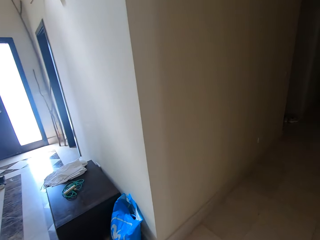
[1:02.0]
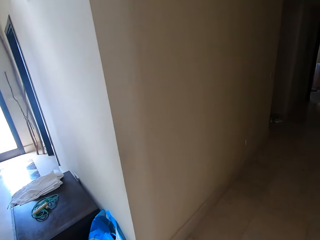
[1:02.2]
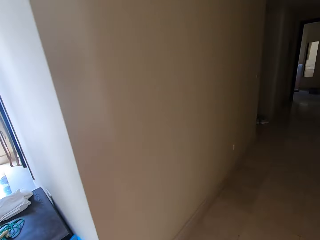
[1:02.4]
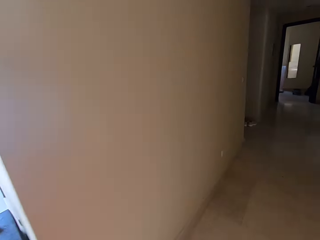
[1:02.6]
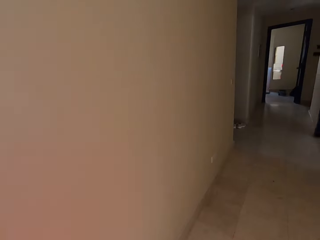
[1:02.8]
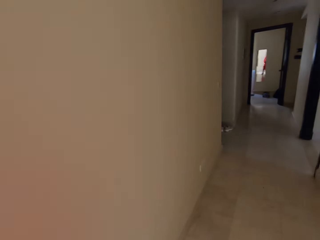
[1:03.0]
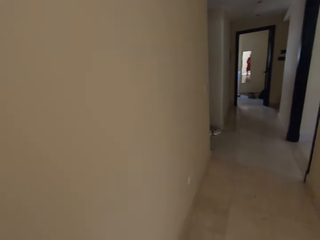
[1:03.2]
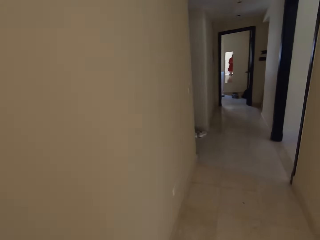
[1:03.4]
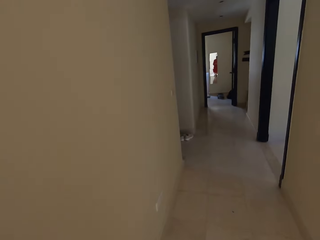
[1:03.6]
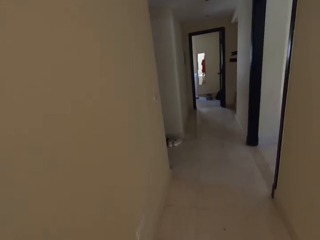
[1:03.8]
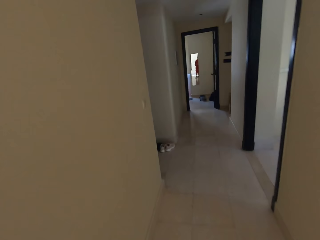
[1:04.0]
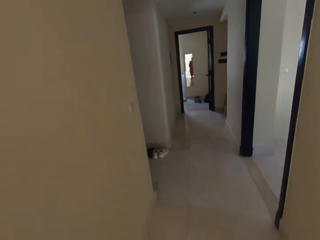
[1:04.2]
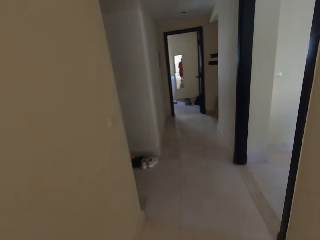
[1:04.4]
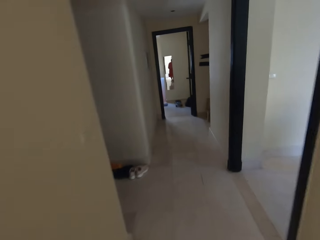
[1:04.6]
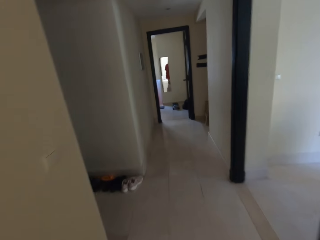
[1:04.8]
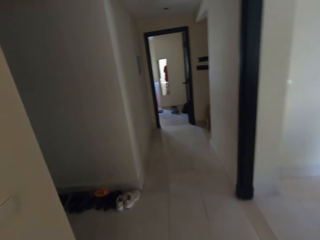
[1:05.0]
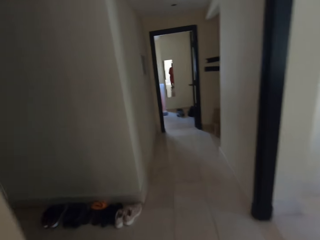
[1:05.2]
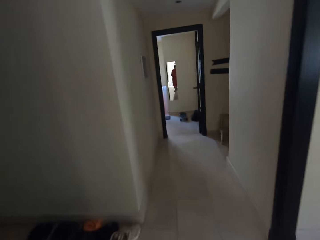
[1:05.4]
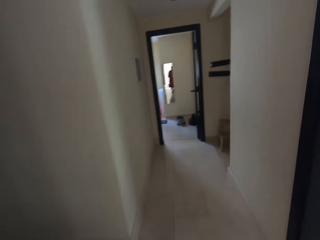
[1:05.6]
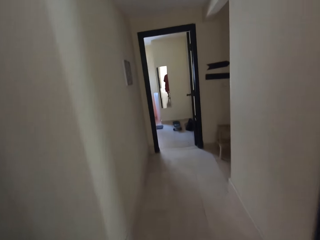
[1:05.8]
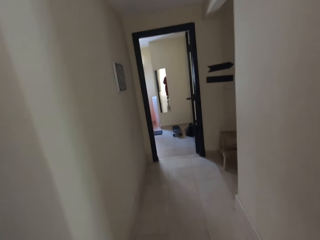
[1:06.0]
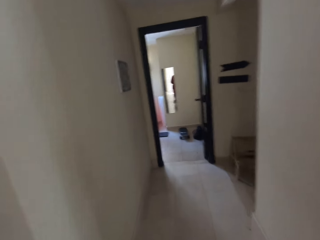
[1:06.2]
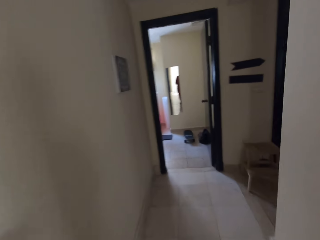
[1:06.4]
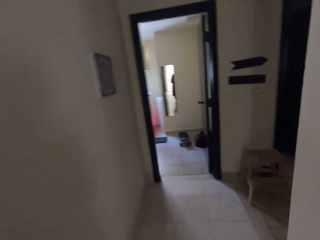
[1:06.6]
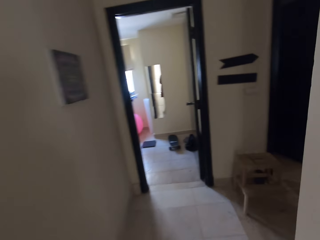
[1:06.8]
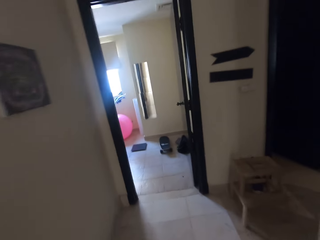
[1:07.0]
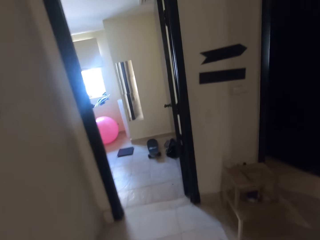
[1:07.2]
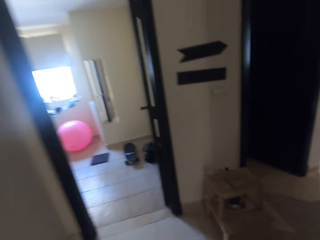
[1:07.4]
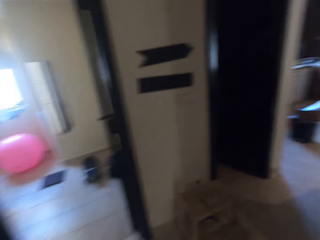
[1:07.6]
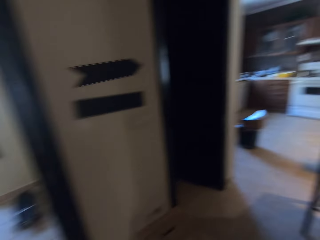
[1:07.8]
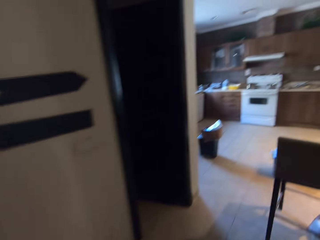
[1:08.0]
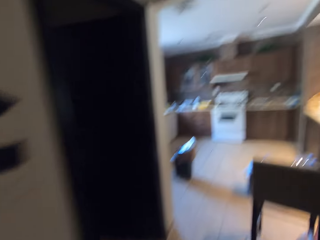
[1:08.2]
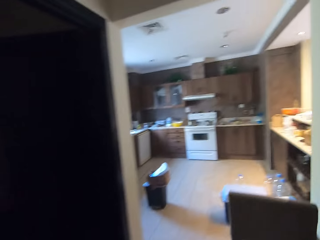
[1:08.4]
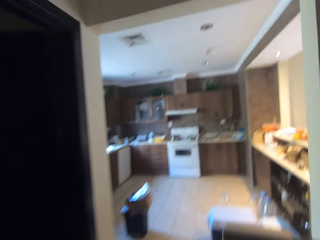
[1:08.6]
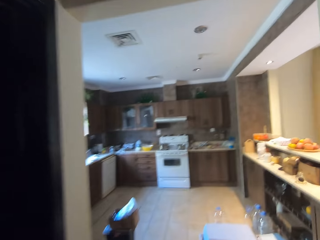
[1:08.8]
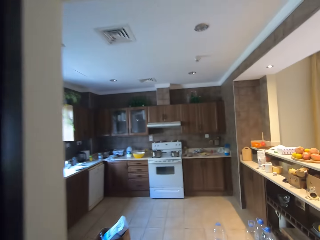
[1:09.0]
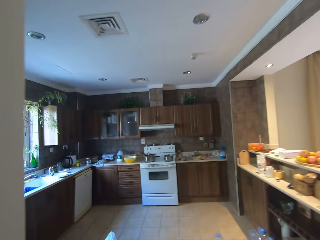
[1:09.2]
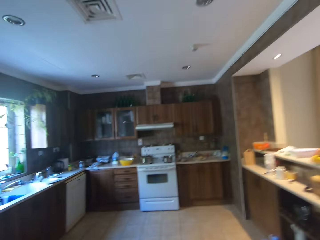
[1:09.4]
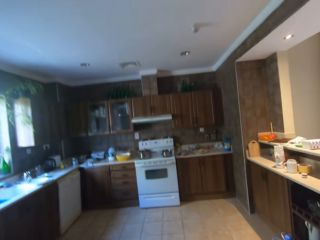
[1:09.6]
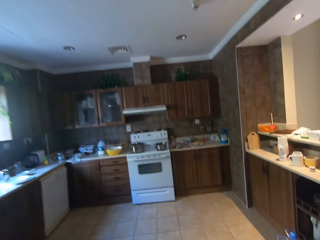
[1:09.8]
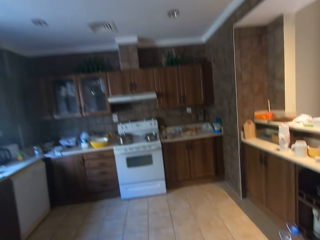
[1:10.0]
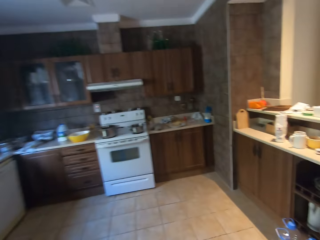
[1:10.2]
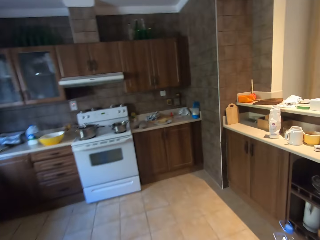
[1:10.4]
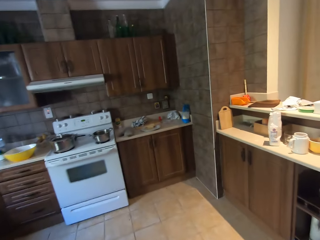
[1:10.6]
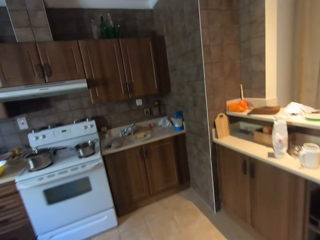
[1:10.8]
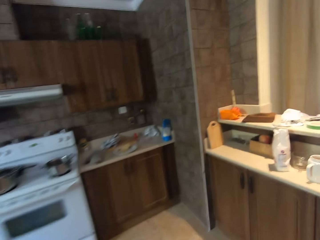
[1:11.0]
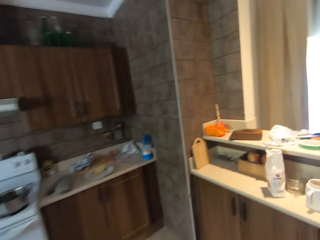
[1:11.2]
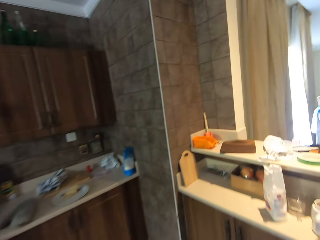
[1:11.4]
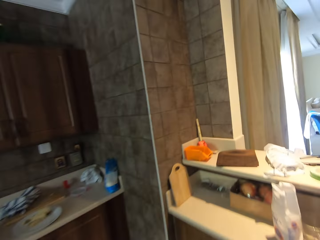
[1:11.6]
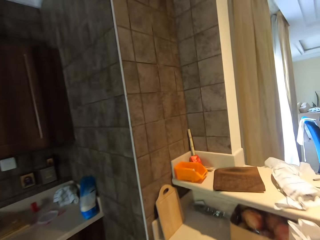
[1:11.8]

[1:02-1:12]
The camera wearer walks along the corridor and enters the kitchen.

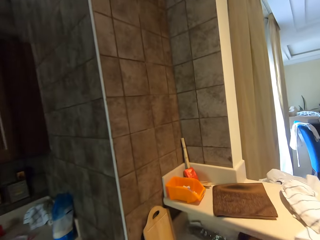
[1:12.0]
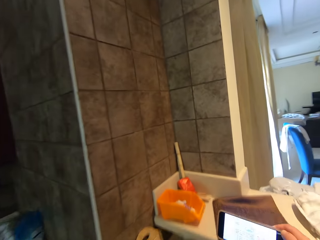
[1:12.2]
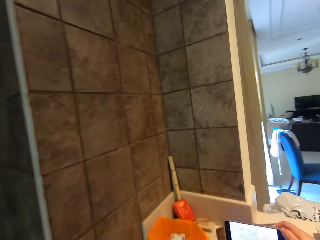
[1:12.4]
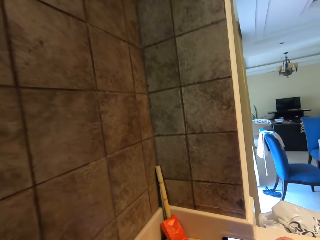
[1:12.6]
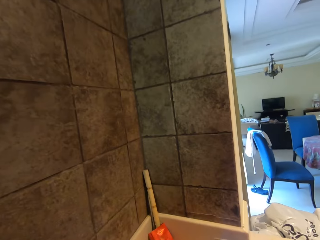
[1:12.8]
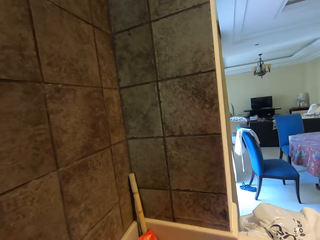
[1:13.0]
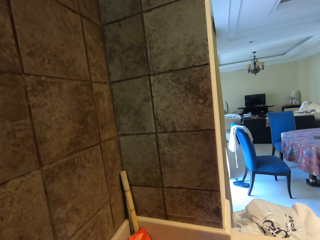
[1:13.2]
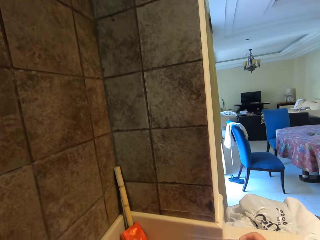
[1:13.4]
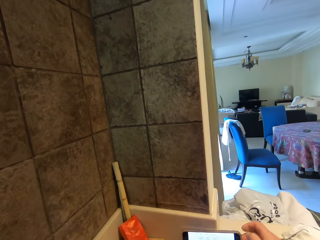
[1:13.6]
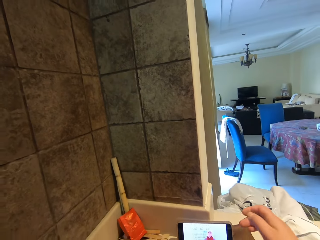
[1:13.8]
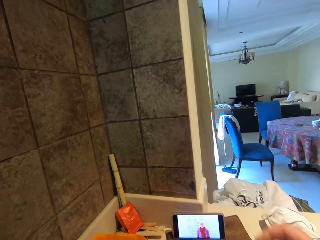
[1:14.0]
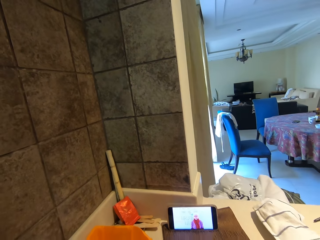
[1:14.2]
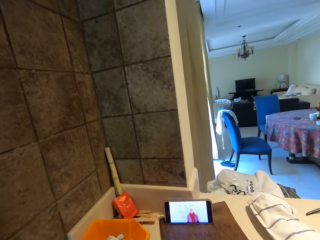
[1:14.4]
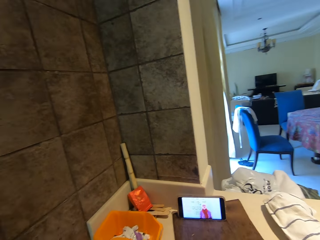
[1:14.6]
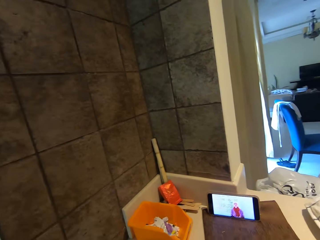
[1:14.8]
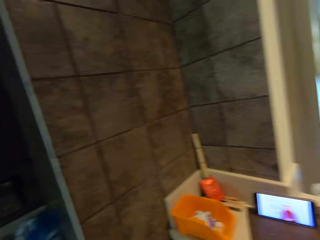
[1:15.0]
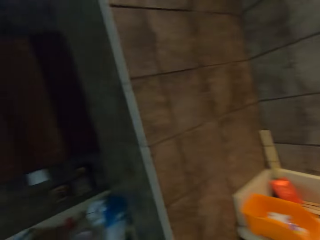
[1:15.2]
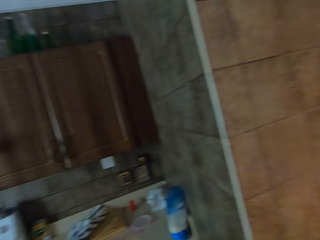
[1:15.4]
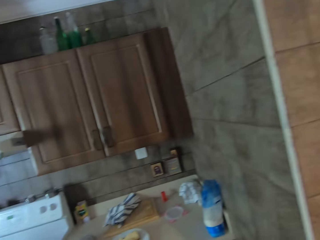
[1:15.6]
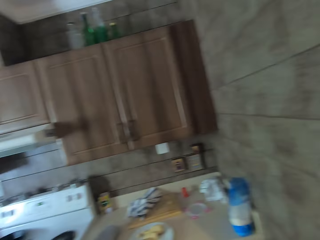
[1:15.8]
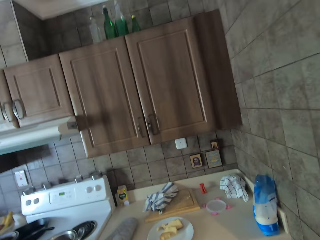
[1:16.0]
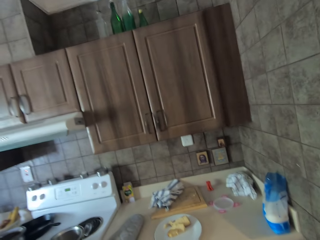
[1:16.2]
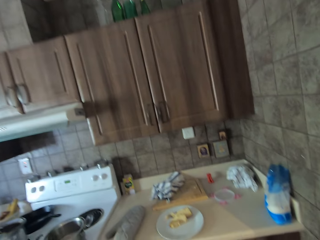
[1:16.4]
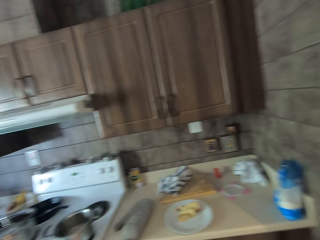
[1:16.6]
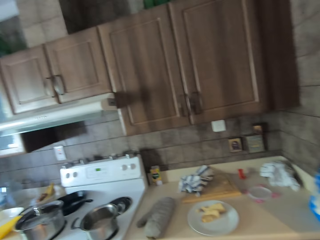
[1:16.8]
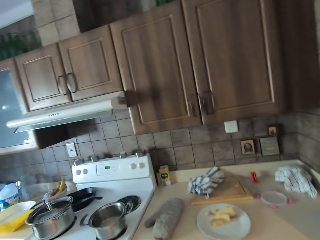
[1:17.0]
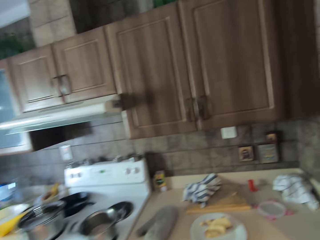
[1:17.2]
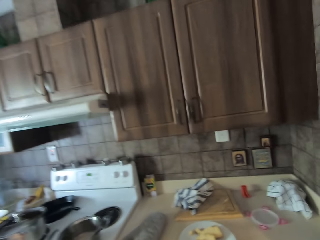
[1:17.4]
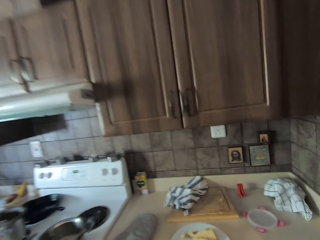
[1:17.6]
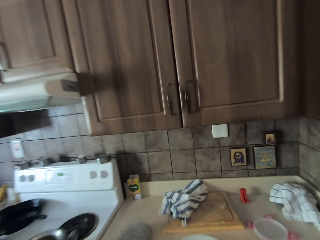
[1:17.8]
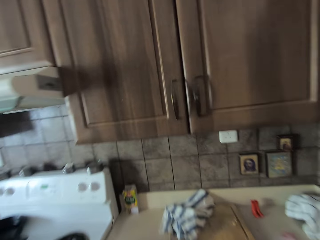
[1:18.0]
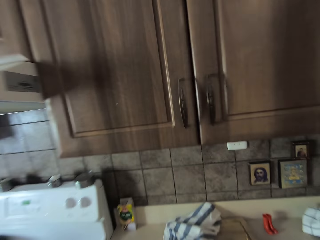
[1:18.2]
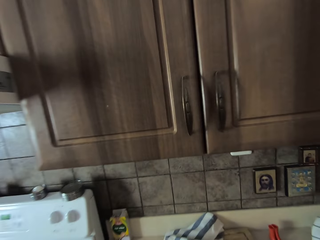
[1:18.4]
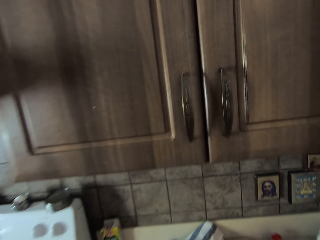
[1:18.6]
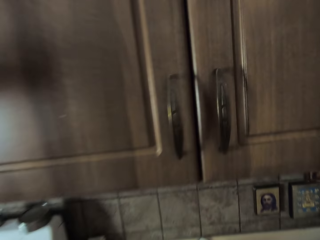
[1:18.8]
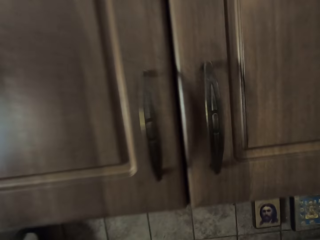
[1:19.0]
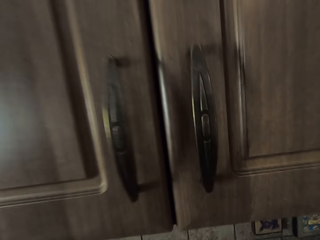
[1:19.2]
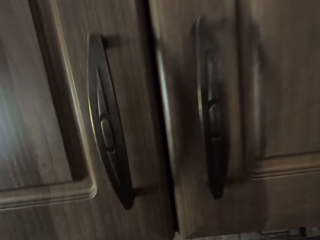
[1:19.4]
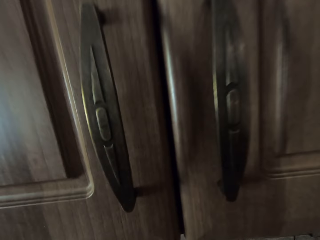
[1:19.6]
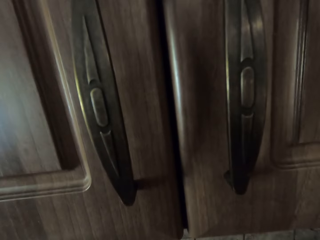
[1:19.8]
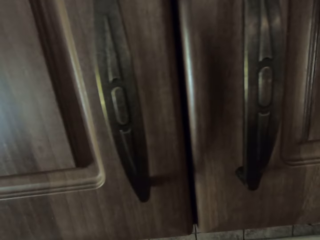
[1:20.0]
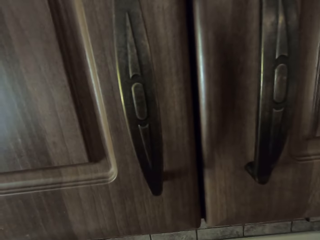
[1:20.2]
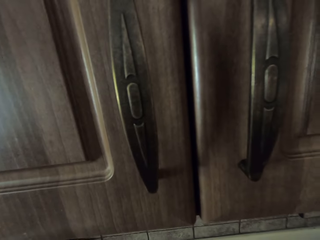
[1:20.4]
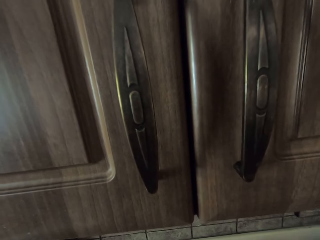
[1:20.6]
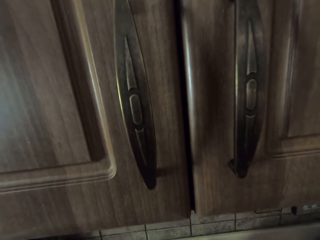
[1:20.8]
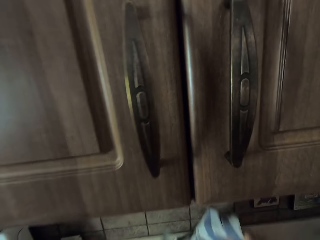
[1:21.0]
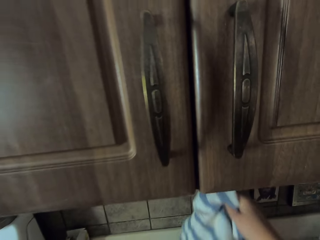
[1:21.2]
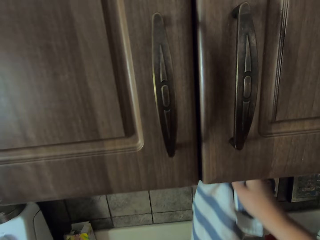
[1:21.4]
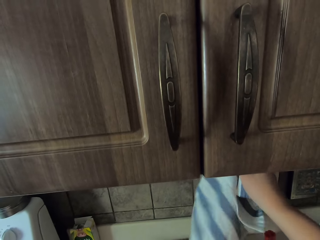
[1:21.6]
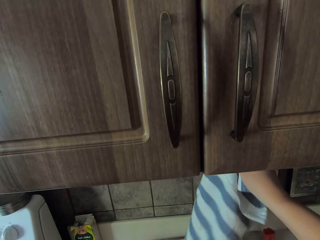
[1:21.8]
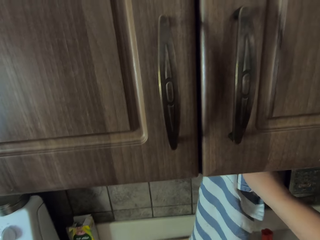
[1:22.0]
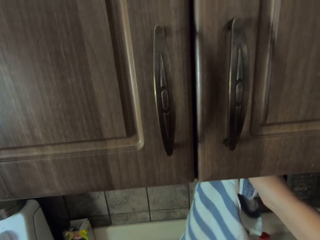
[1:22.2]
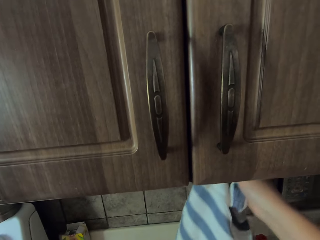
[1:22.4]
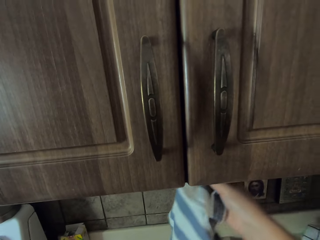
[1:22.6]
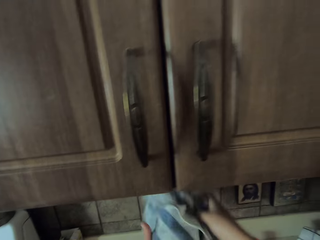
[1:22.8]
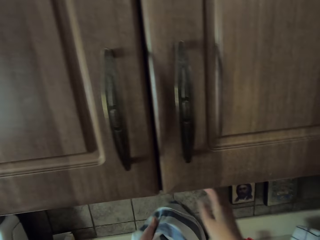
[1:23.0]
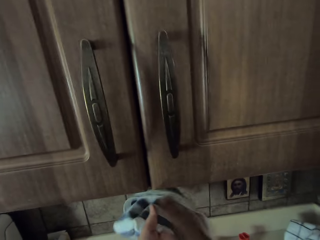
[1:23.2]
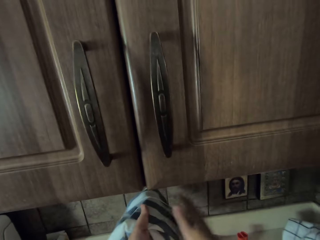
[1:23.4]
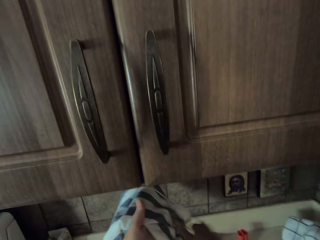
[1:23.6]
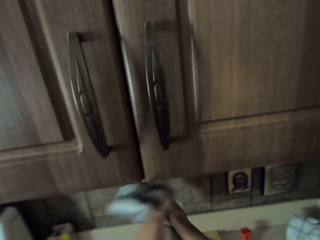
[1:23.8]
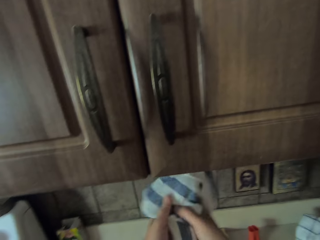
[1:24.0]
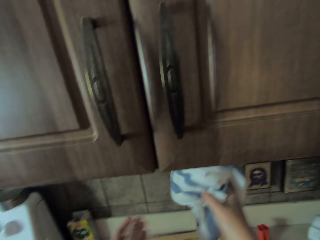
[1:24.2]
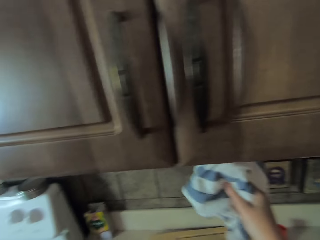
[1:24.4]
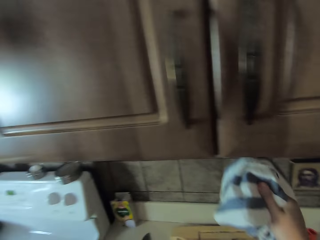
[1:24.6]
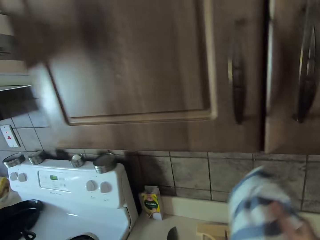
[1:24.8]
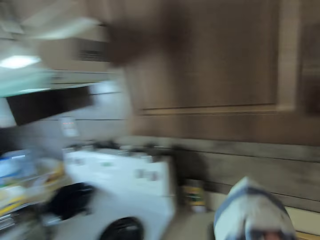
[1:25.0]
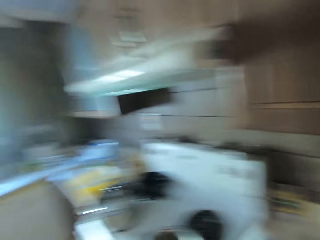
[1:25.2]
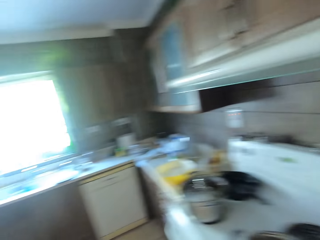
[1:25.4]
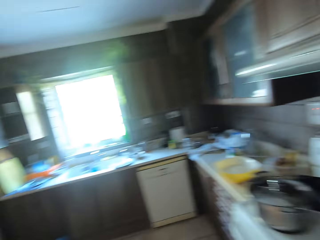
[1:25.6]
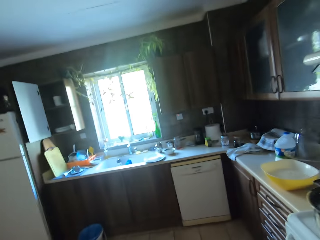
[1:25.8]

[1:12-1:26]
The camera wearer operates the phone. They place the phone on the kitchen wall. They move the hand away from the phone. They move around. They lift the kitchen towel. They wipe under the kitchen cabinet. They lower the kitchen towel. They wipe the right hand on the kitchen towel. They move the left hand away from the kitchen towel. They lower the kitchen towel.
